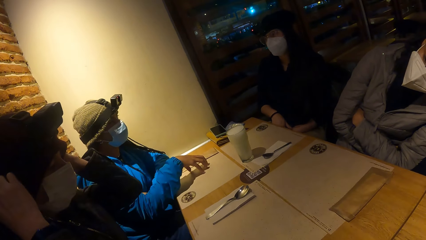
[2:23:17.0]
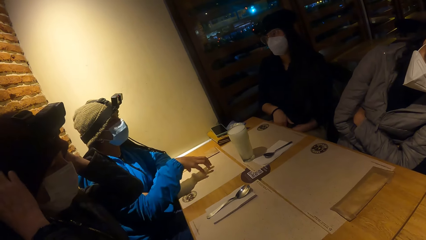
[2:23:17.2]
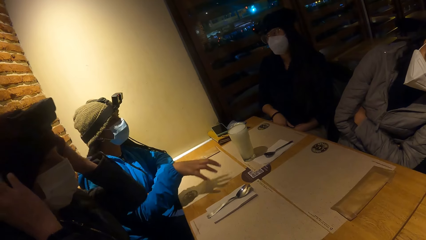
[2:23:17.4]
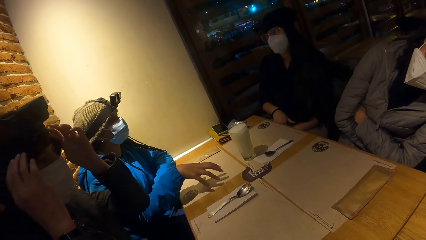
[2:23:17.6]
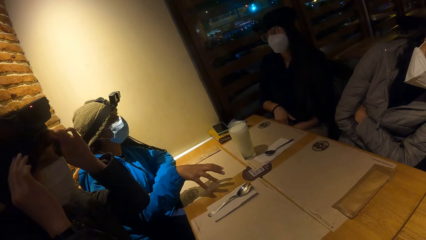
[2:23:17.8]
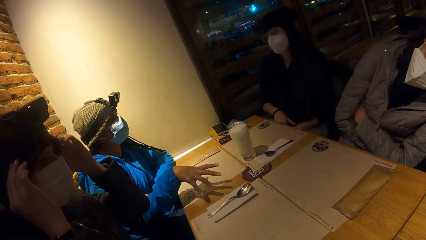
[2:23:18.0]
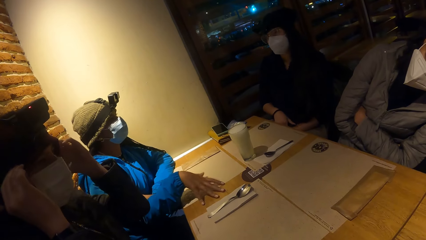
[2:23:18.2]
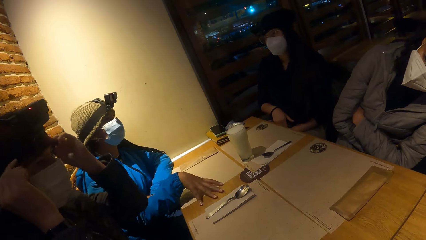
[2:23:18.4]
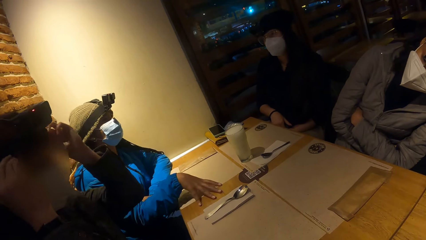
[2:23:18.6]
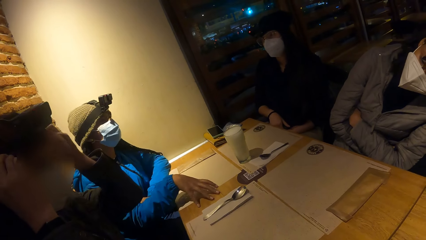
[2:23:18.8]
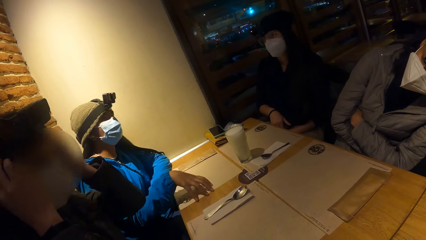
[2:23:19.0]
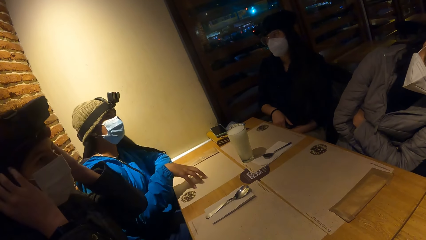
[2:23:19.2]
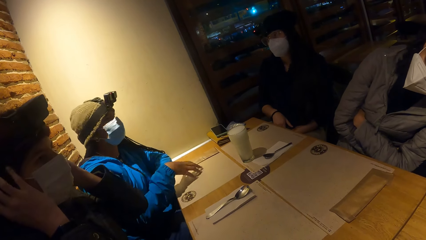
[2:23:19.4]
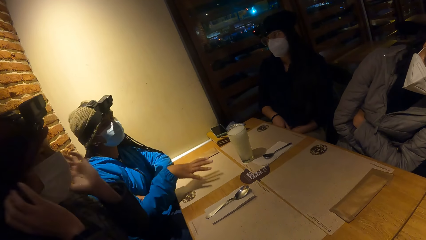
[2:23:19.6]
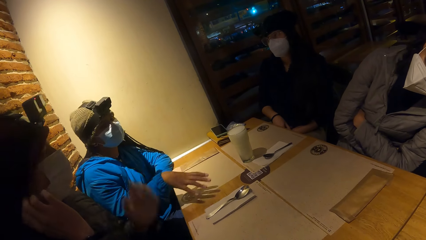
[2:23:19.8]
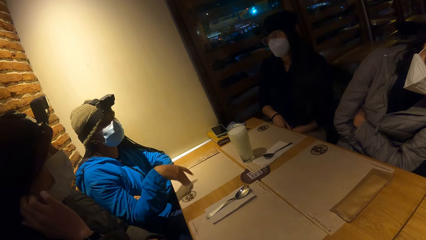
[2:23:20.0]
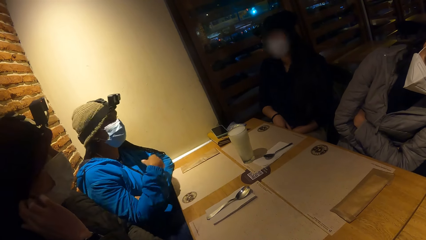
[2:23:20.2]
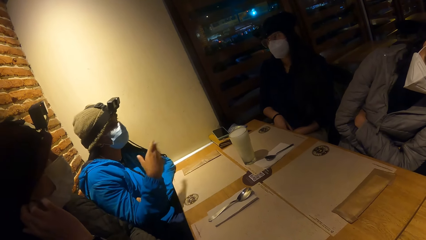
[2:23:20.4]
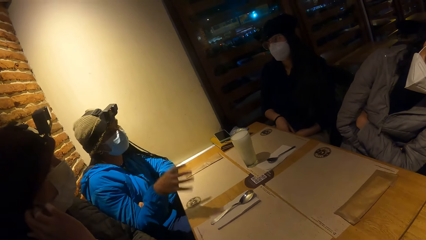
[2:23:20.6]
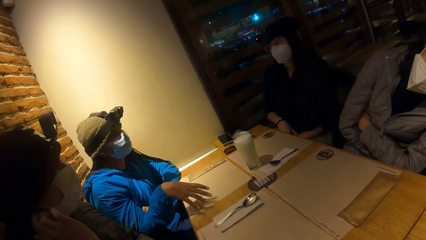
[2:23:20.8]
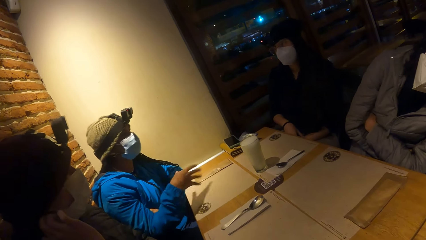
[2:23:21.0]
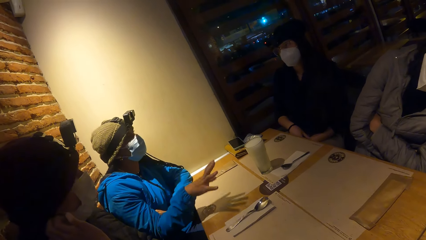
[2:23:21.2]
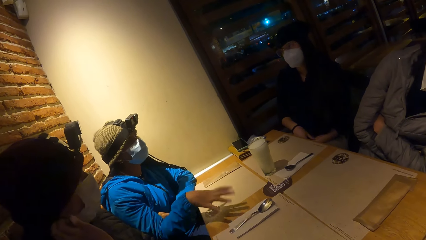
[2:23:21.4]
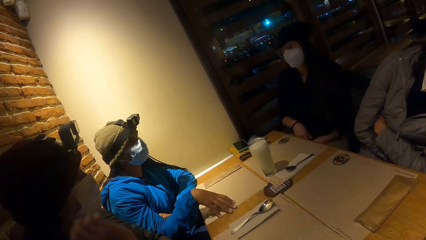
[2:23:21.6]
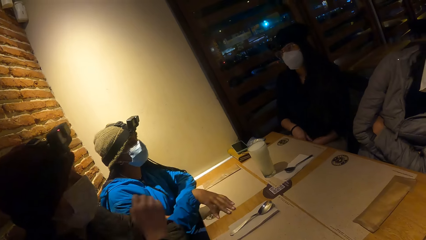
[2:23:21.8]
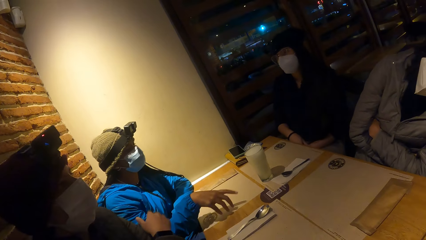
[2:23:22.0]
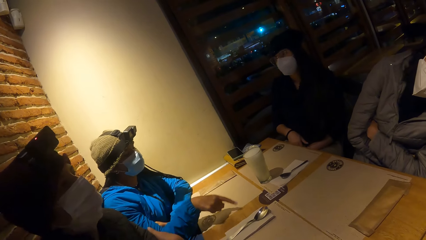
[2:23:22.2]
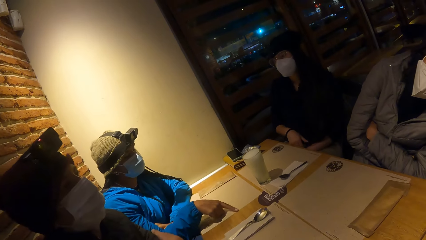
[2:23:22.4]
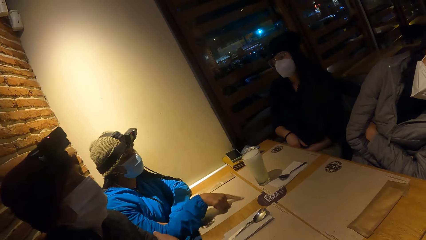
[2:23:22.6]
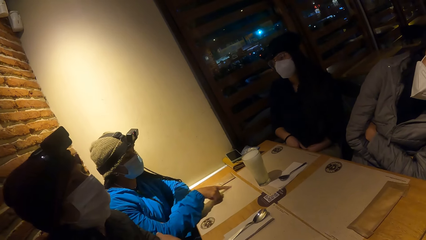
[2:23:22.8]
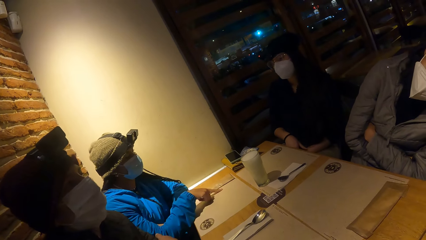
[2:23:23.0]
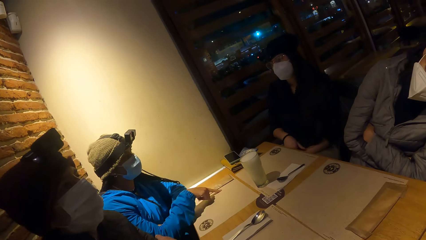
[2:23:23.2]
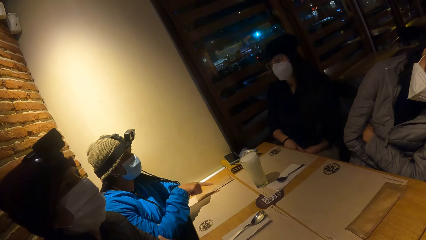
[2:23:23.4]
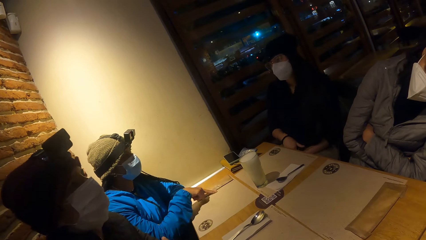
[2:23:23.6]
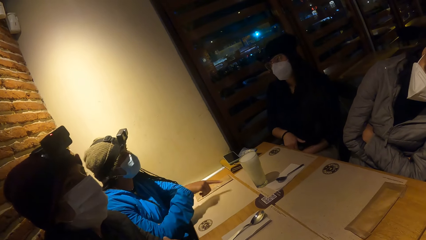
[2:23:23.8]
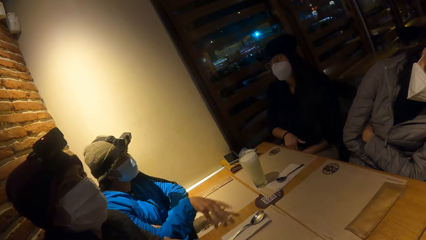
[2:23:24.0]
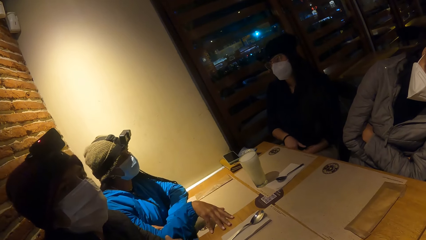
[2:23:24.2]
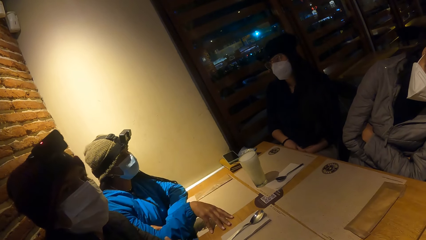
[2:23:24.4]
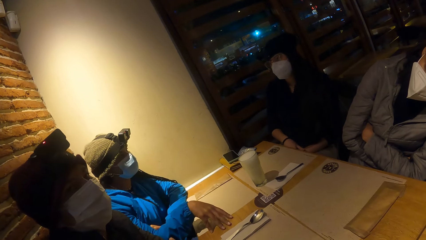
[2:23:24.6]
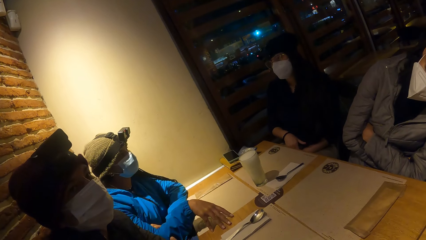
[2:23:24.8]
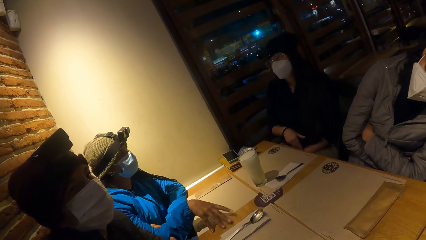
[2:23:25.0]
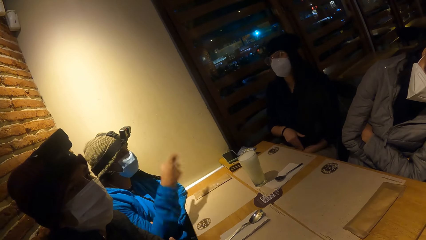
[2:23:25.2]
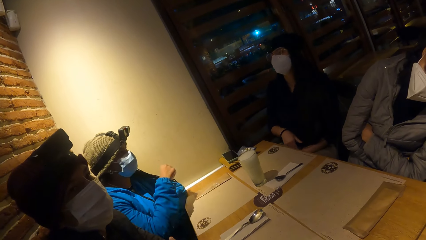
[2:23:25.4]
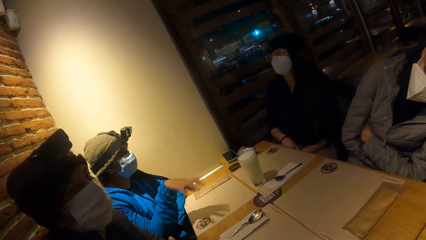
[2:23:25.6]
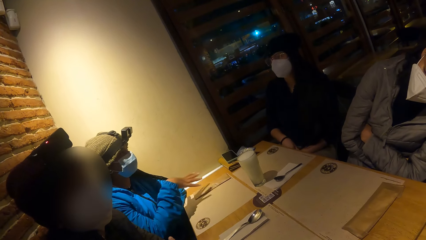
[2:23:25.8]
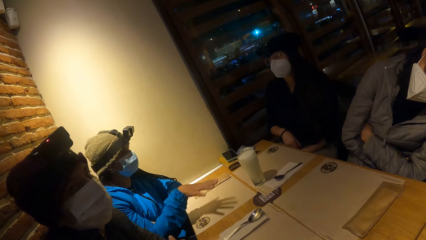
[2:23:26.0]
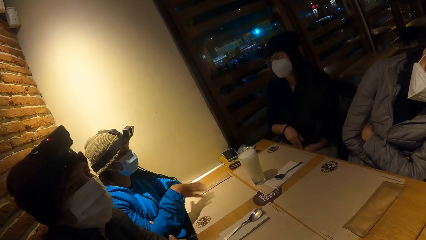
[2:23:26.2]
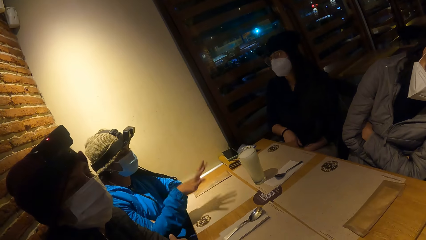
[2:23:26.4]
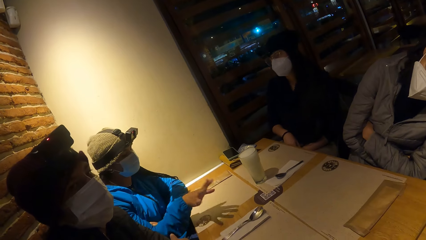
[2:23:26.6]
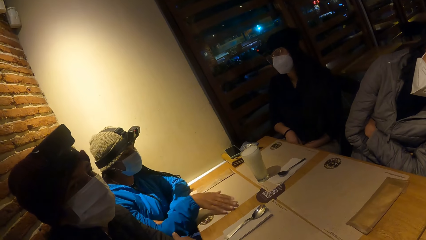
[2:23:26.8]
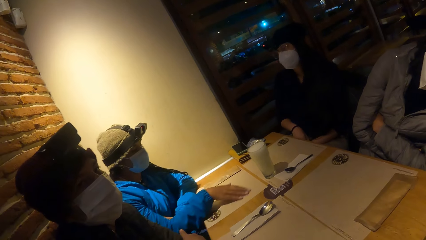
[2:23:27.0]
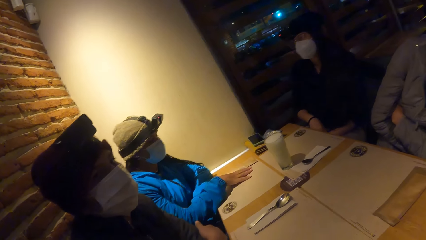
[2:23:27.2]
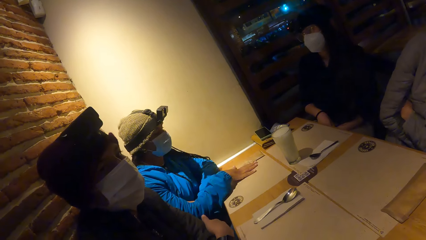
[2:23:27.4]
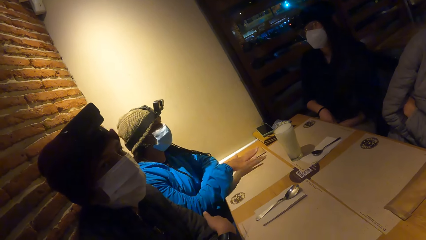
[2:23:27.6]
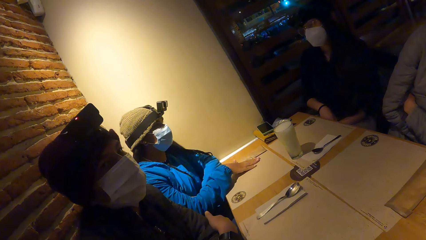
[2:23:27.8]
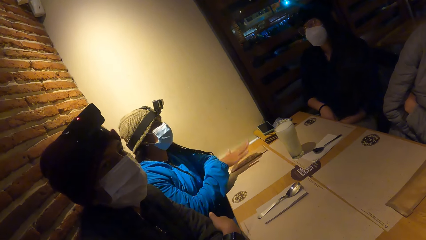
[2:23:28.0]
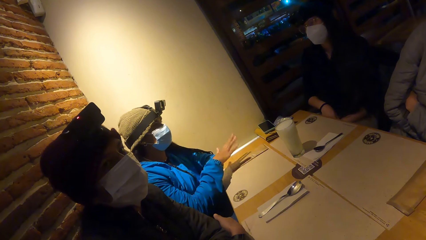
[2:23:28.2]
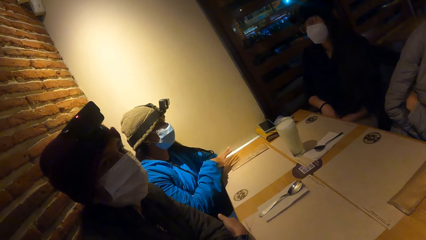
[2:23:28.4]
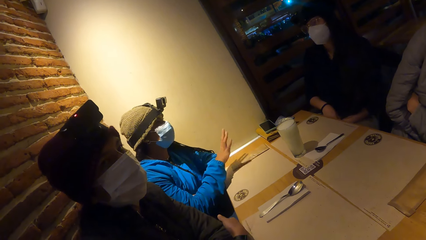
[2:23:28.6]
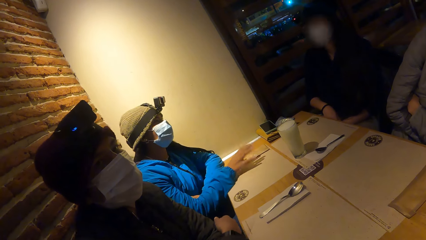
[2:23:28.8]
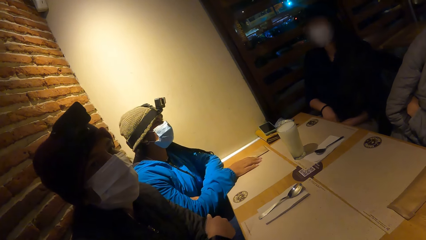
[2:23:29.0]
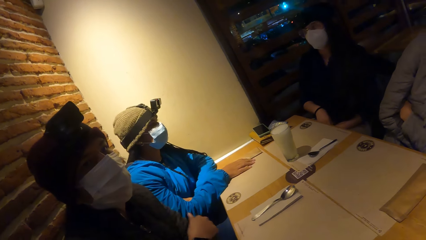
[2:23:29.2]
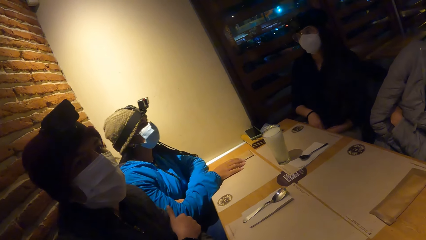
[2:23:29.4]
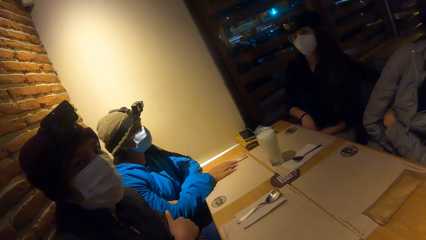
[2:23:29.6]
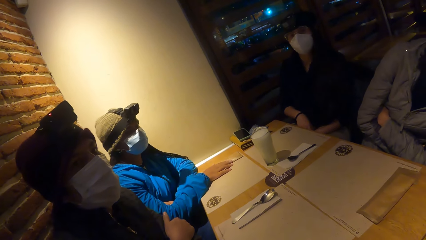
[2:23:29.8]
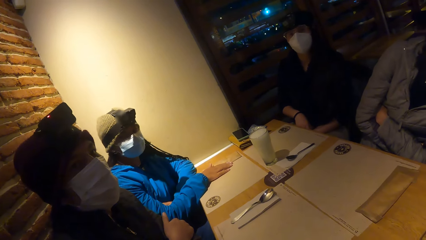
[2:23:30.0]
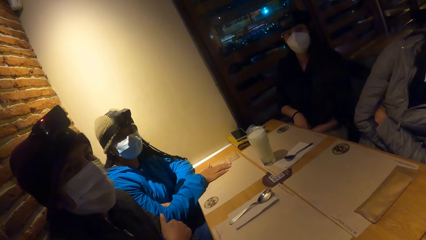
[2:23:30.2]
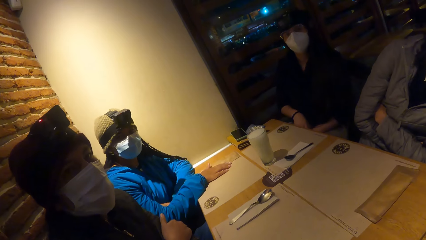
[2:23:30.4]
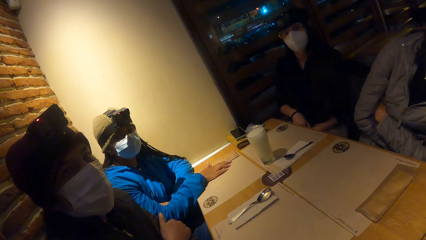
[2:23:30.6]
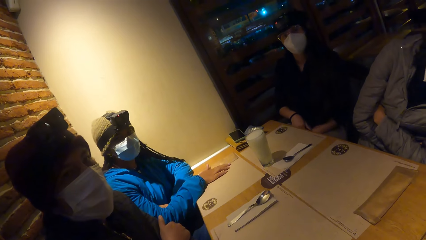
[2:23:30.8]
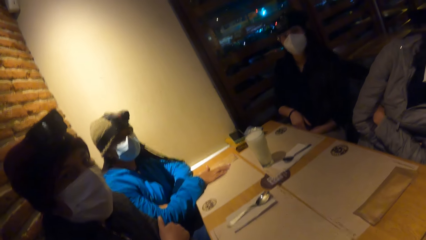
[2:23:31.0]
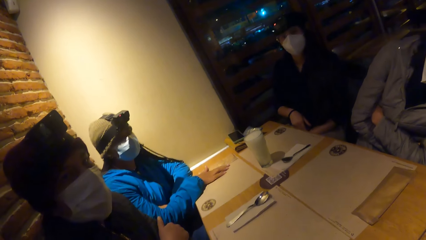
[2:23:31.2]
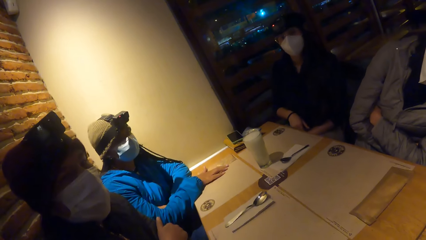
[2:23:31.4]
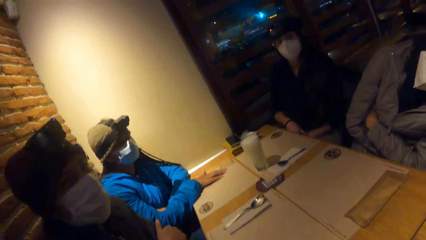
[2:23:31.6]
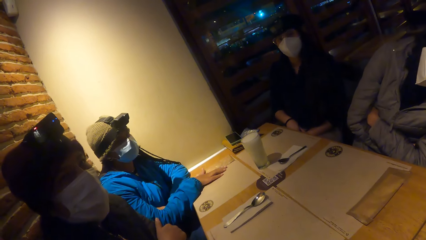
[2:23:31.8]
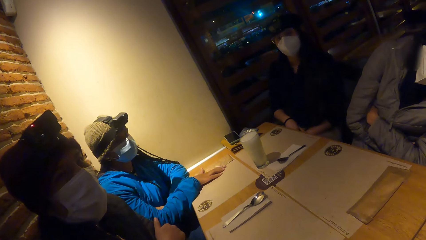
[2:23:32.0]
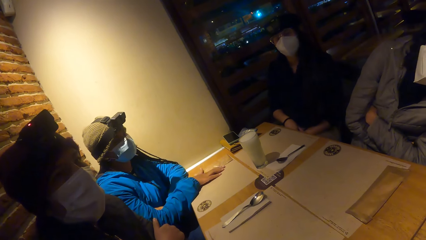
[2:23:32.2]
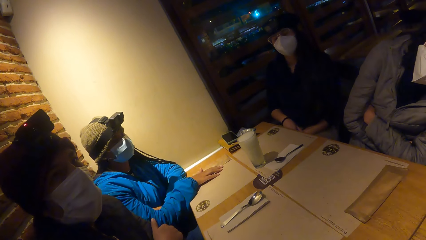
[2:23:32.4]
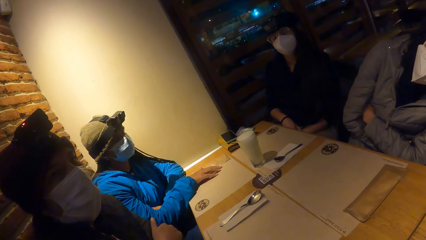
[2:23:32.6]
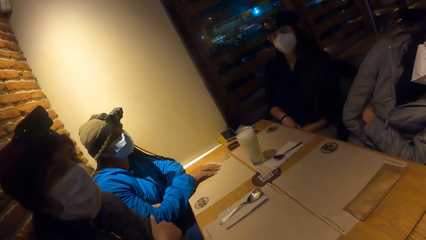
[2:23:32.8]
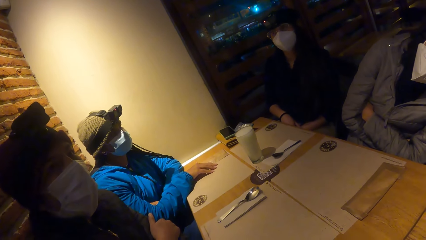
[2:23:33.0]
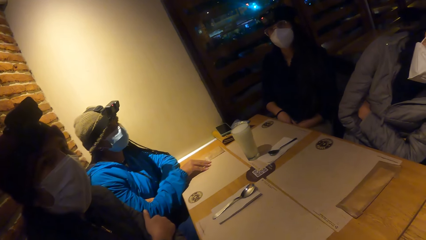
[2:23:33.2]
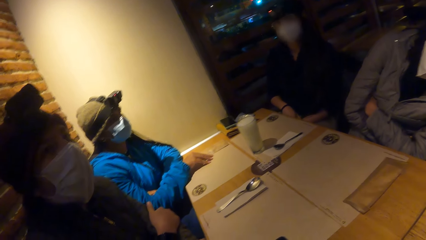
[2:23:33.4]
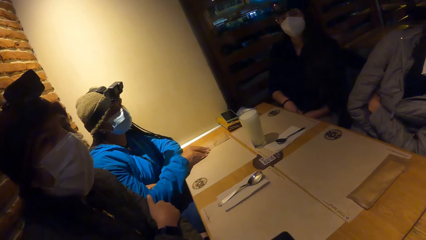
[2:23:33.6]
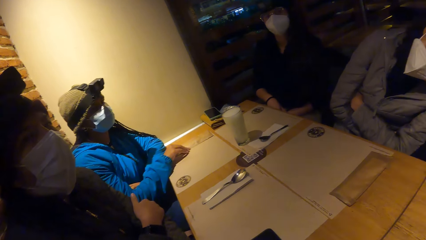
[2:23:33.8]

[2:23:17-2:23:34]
The woman interacts with another woman.
